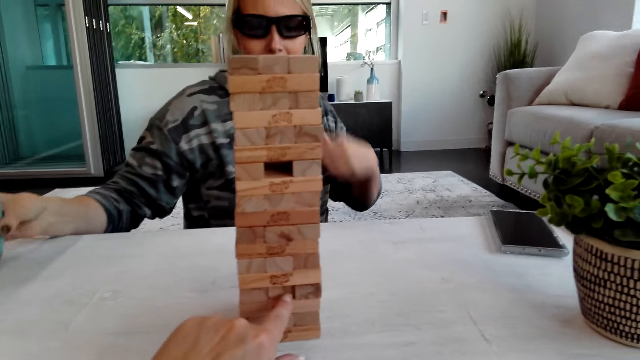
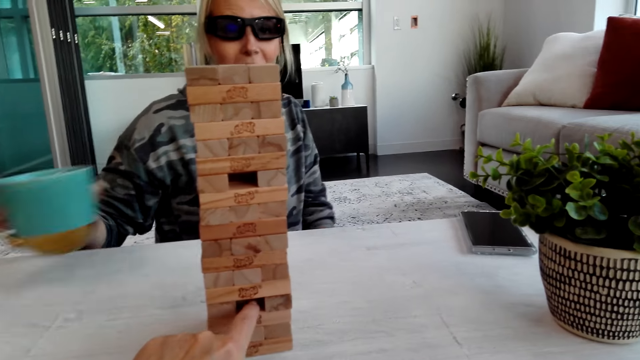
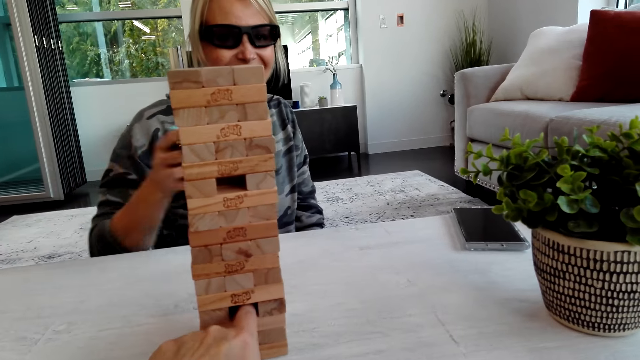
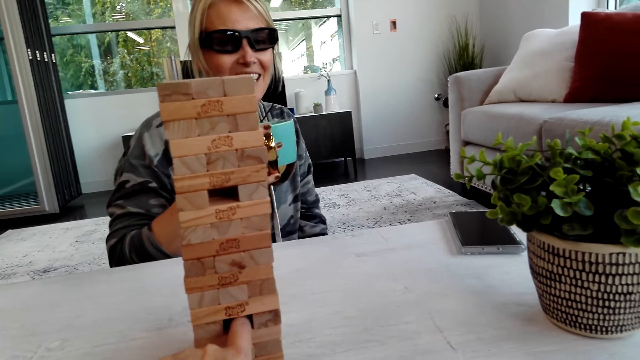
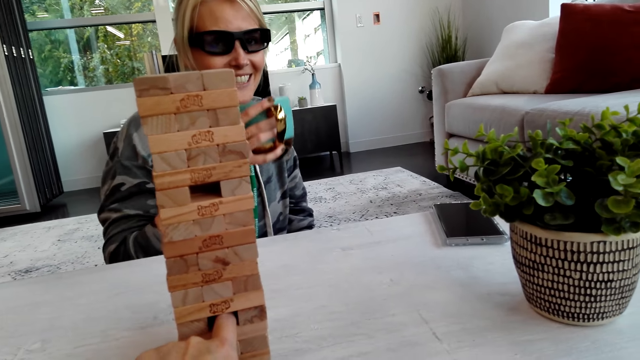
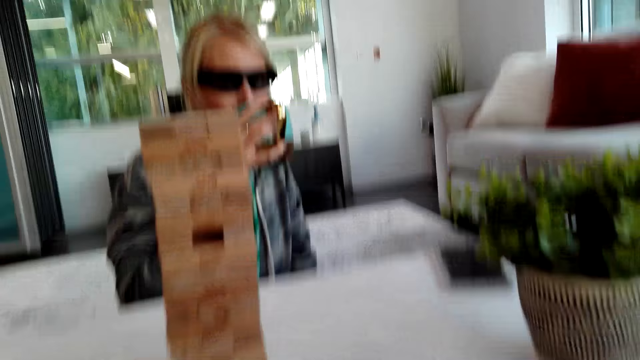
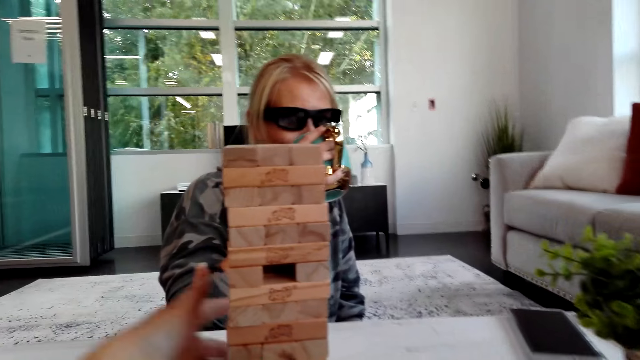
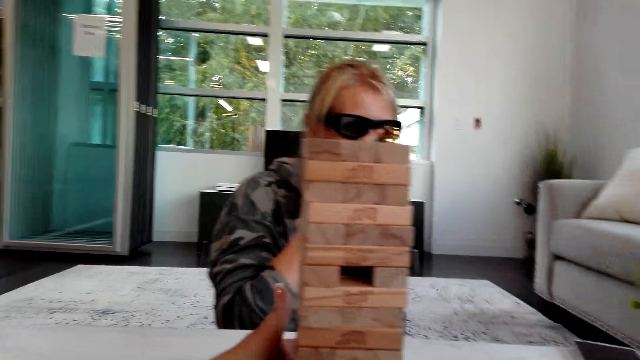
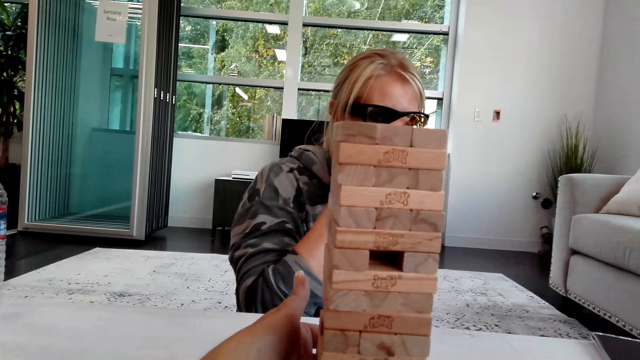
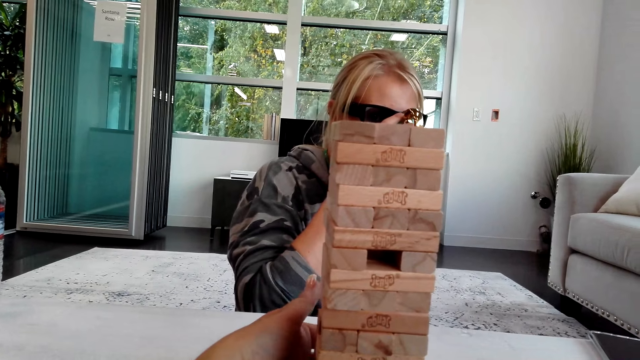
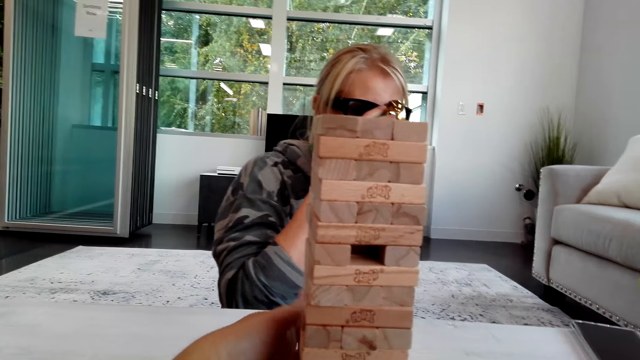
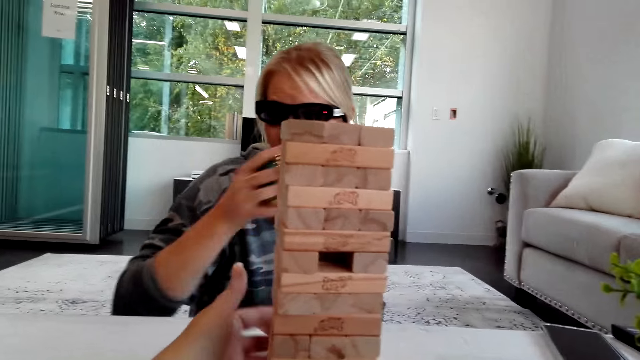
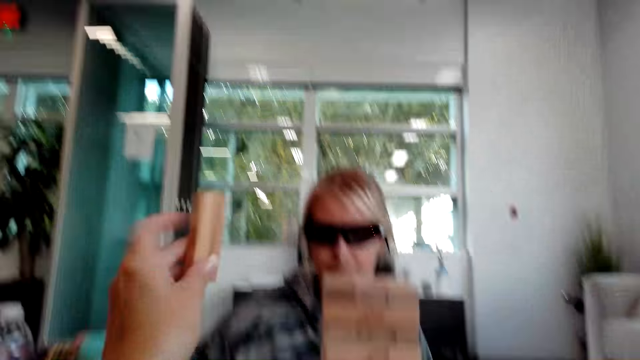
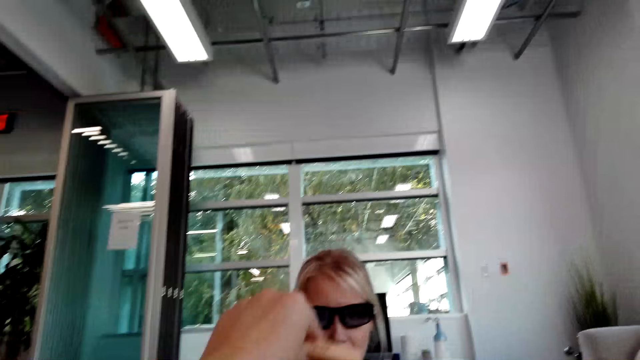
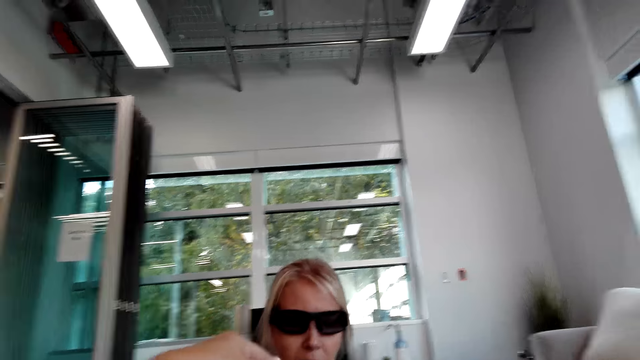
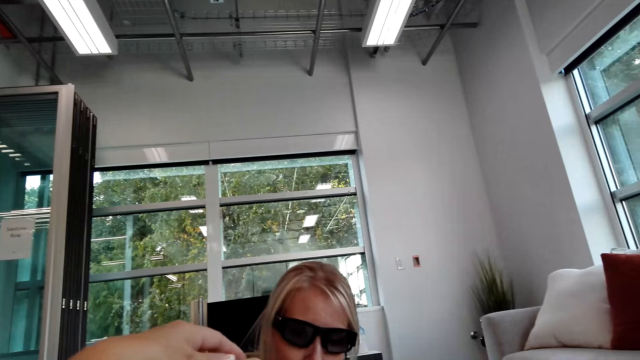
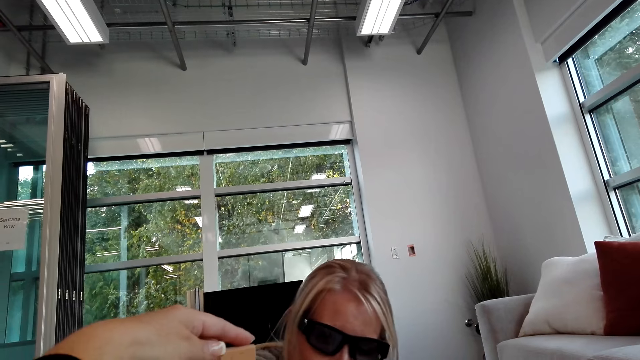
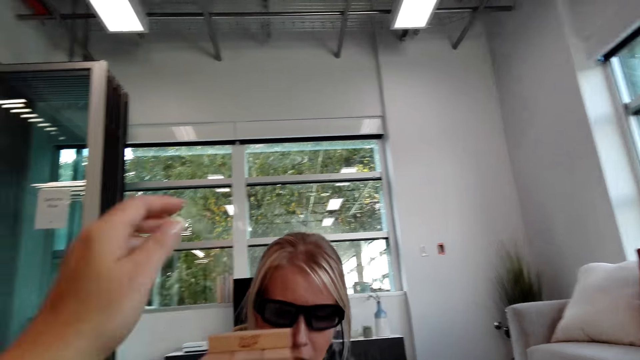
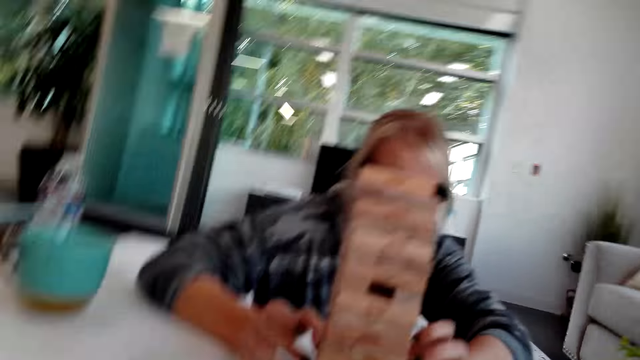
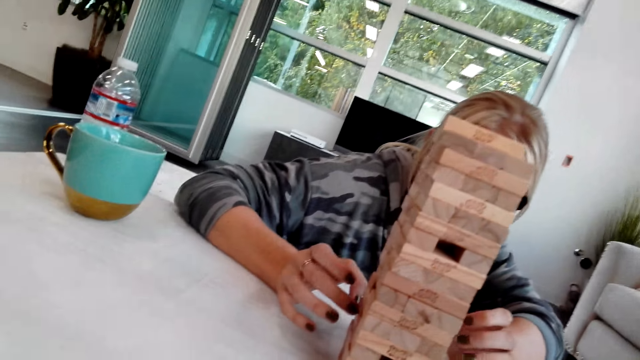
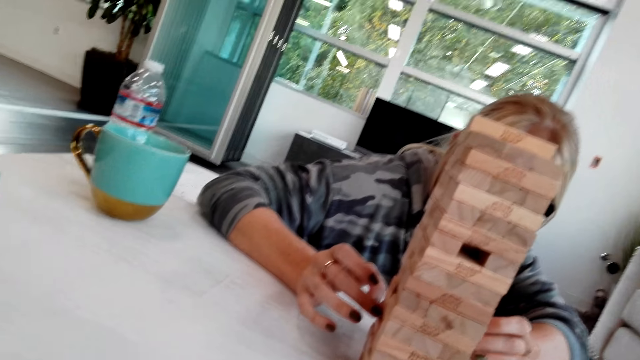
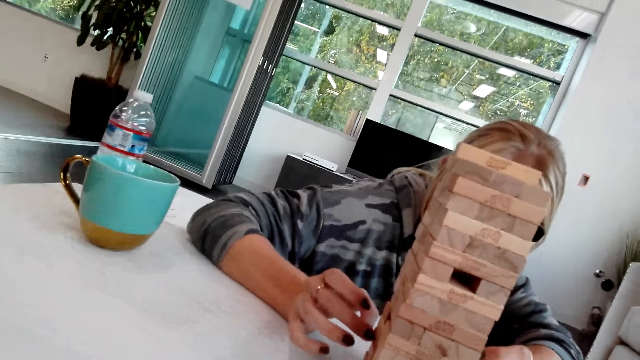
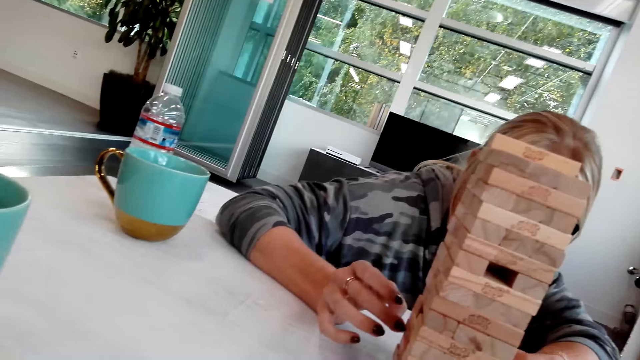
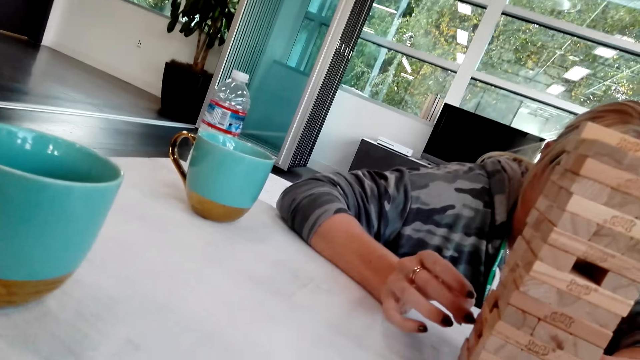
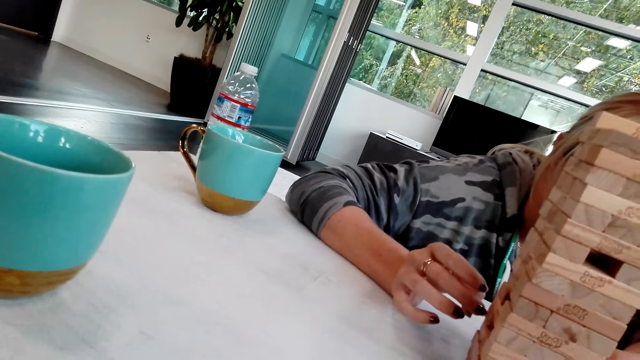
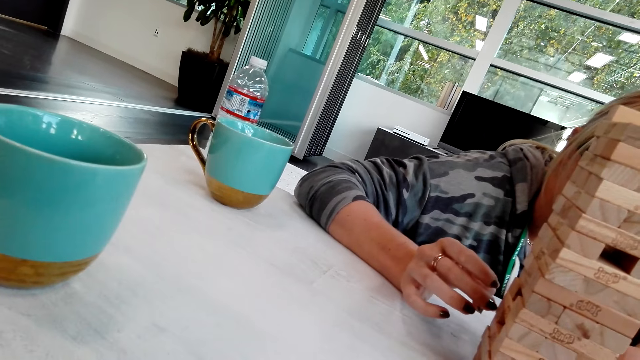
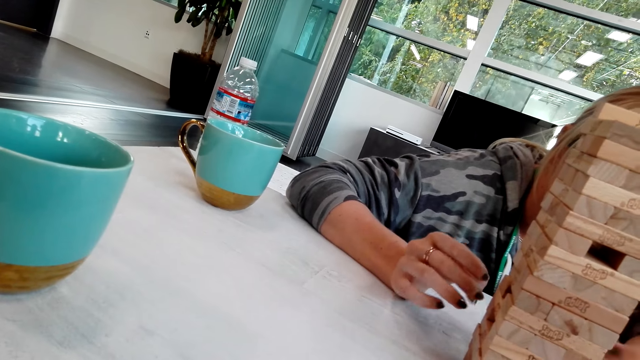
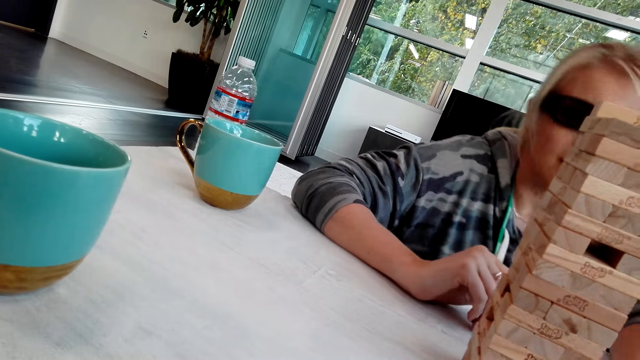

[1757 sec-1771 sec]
The camera wearer picks up a brick. A person picks up the cup on the table and drinks from the cup. The camera wearer touches something. The person places the cup on the table. The camera wearer raises a hand. The person picks up a brick.

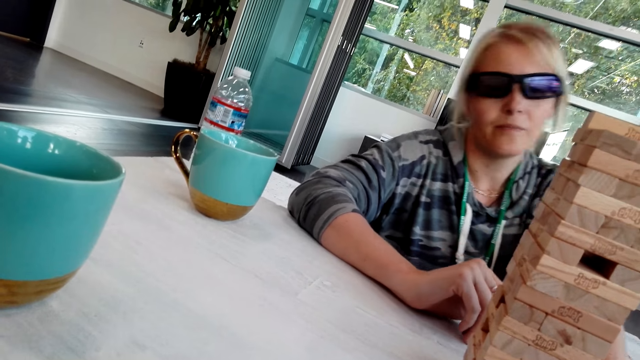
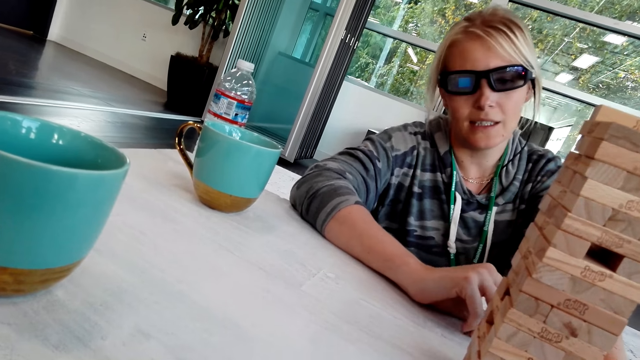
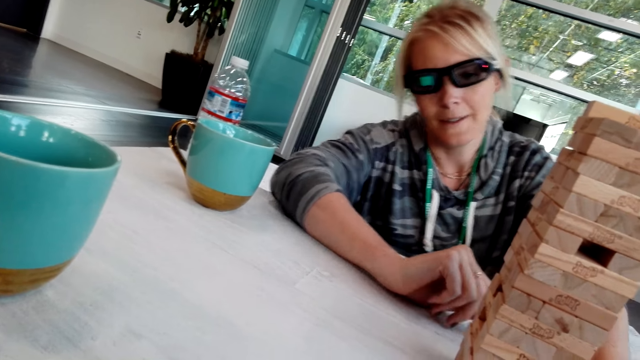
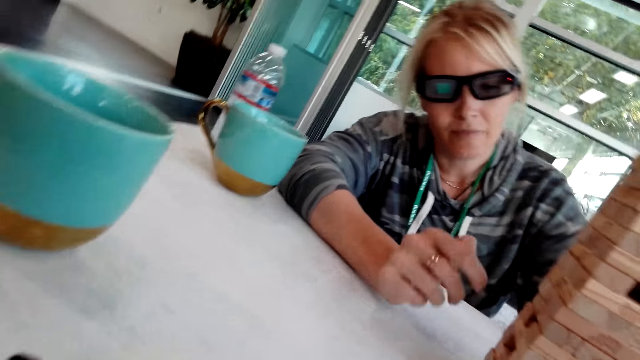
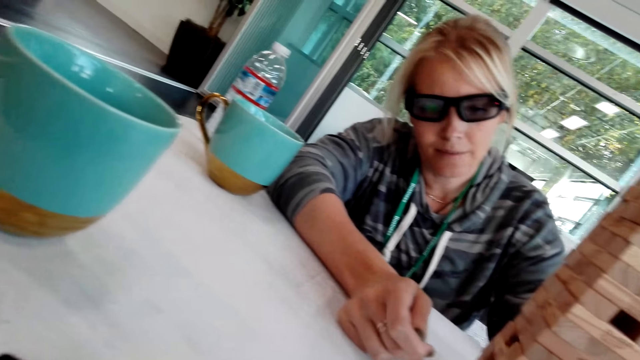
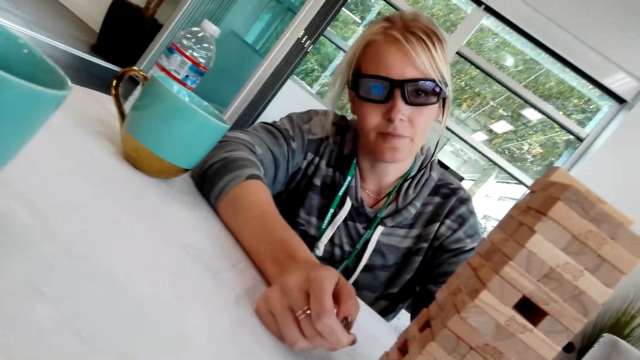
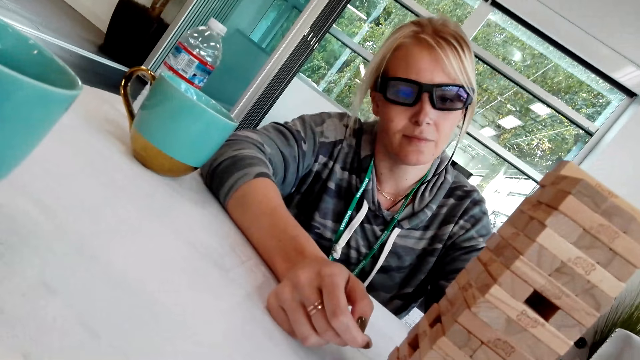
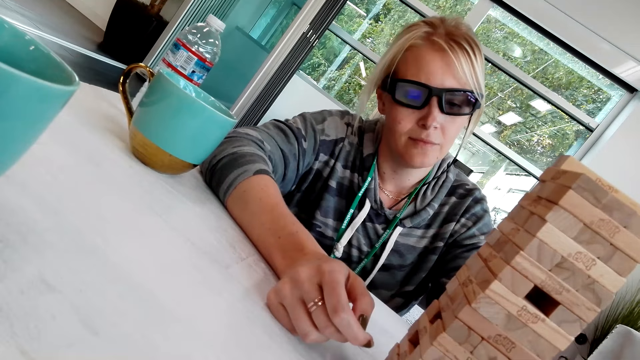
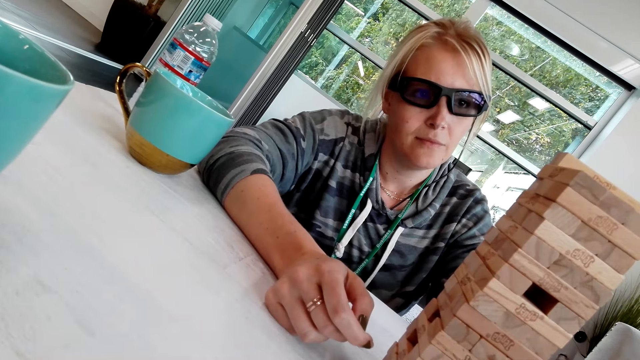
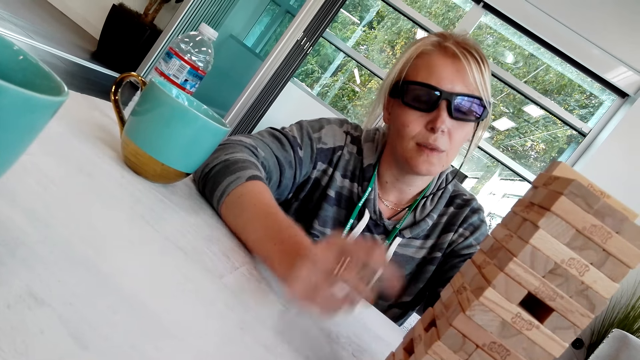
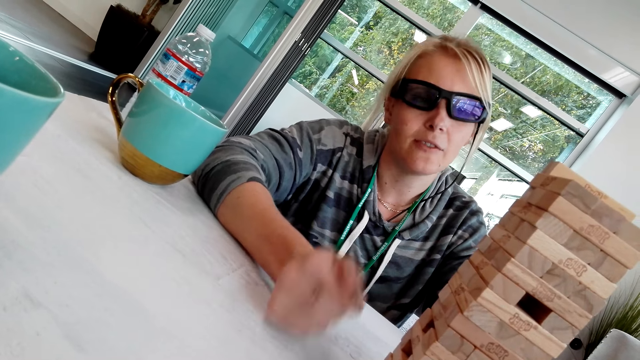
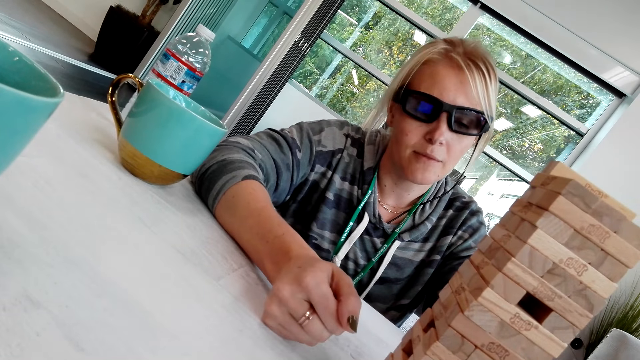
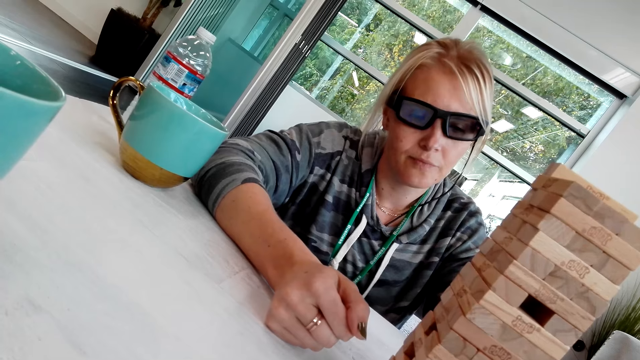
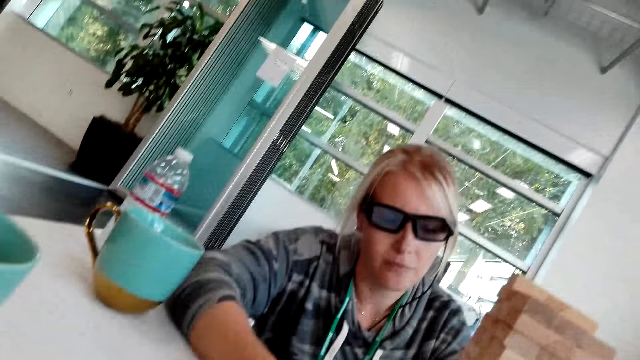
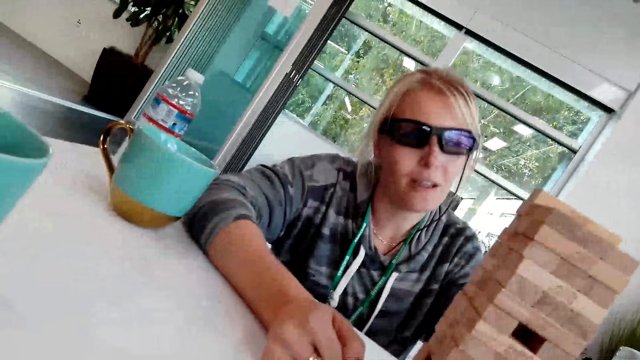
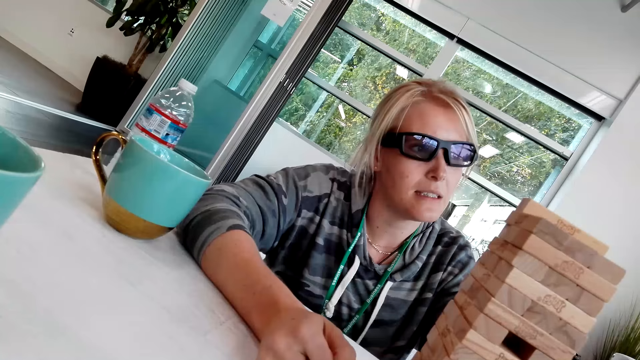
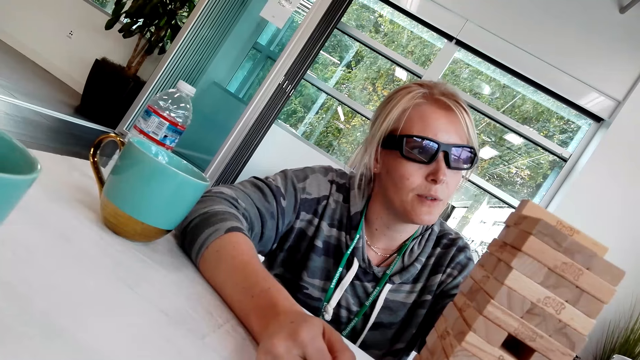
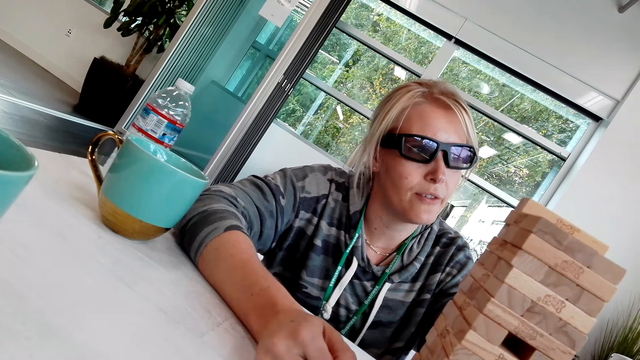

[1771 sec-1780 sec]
A person points.
